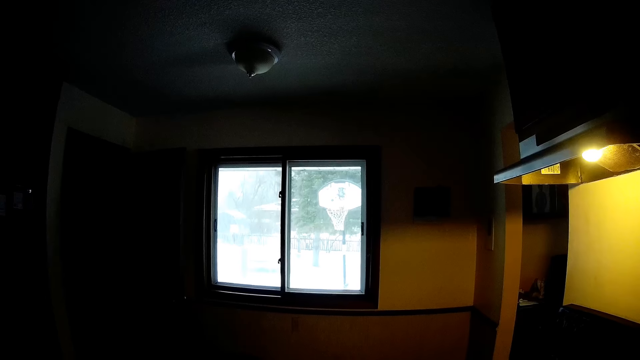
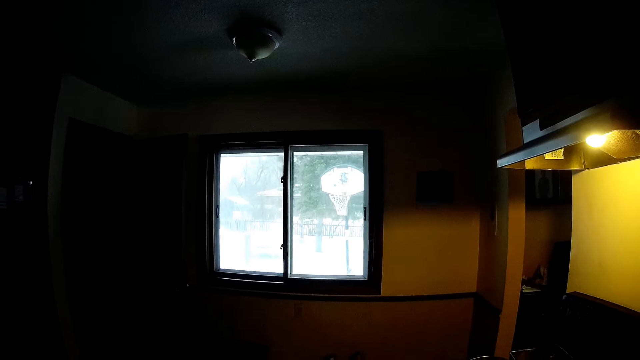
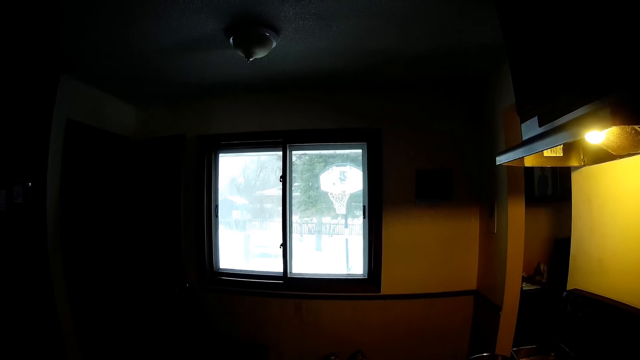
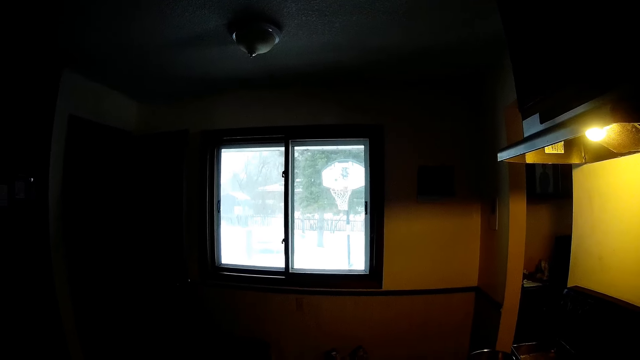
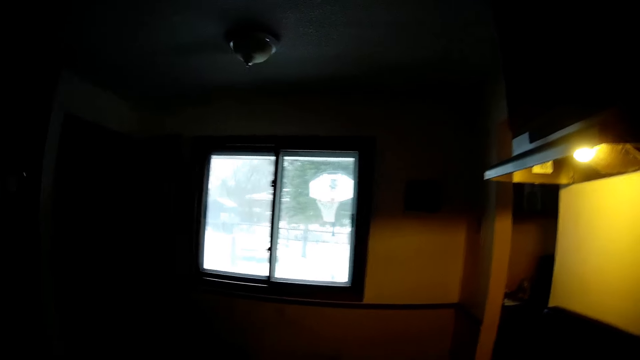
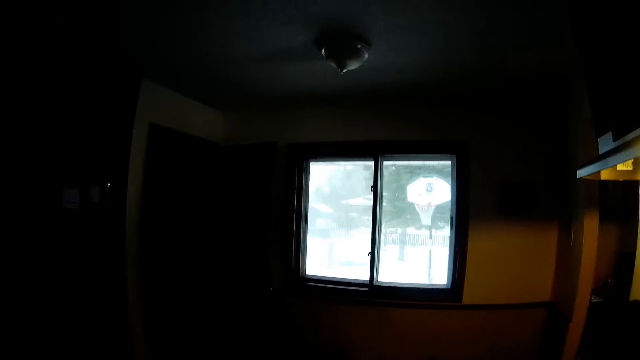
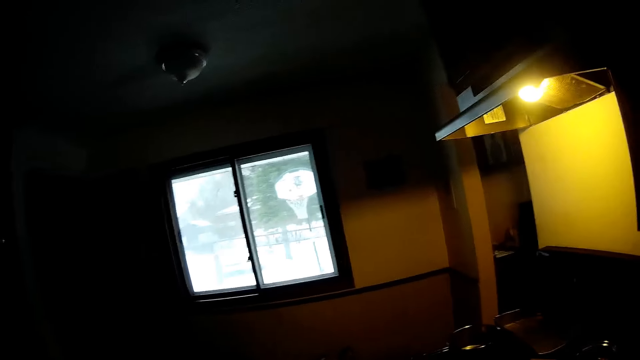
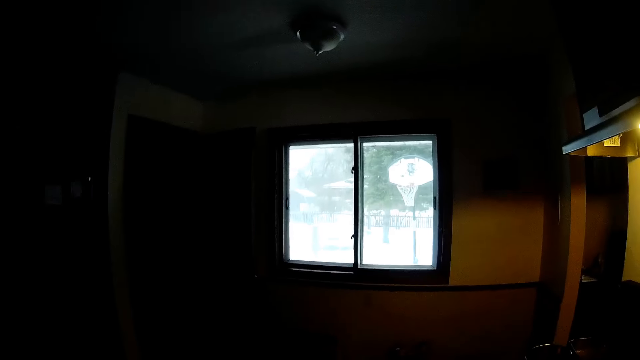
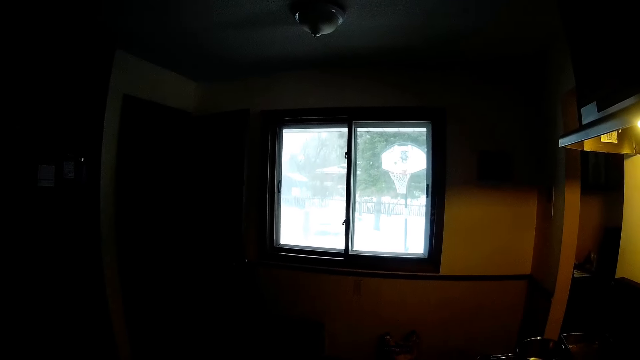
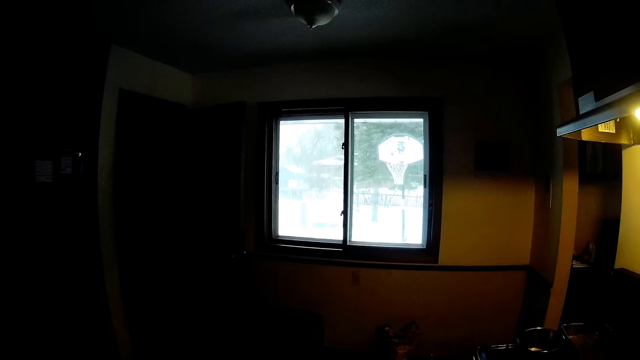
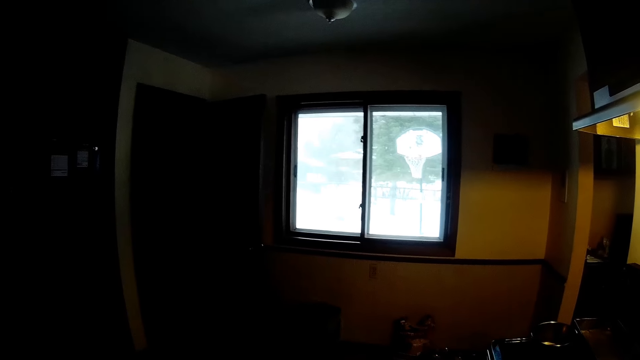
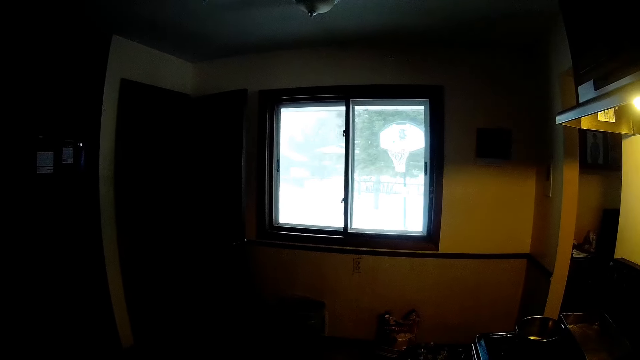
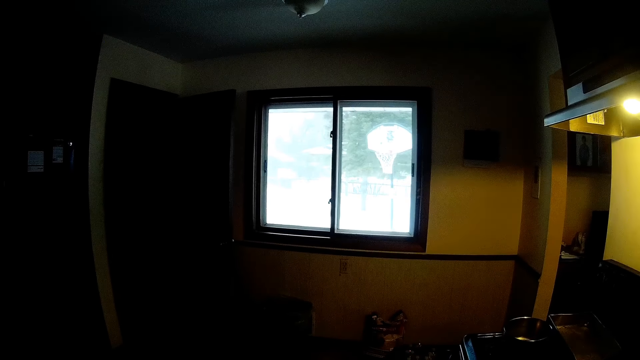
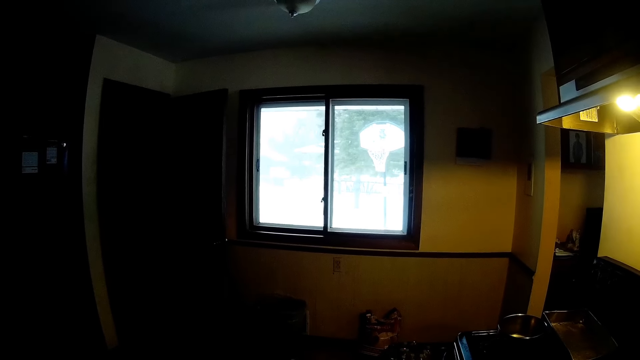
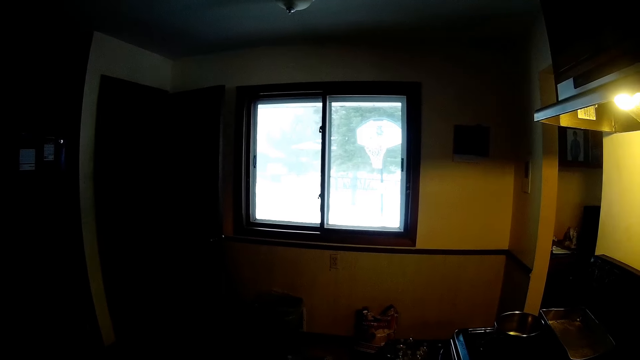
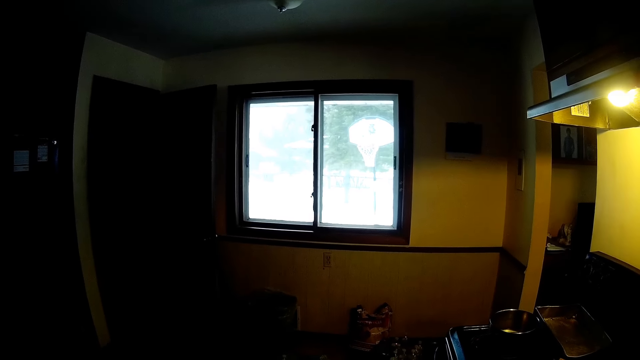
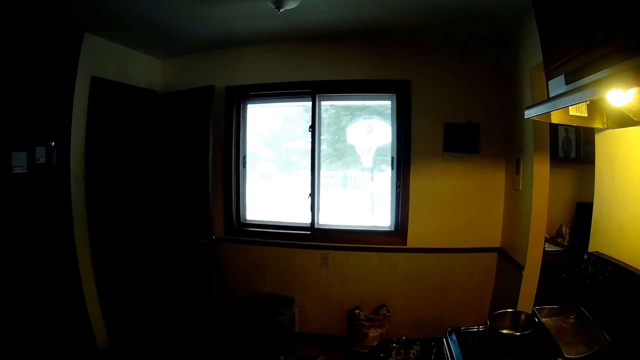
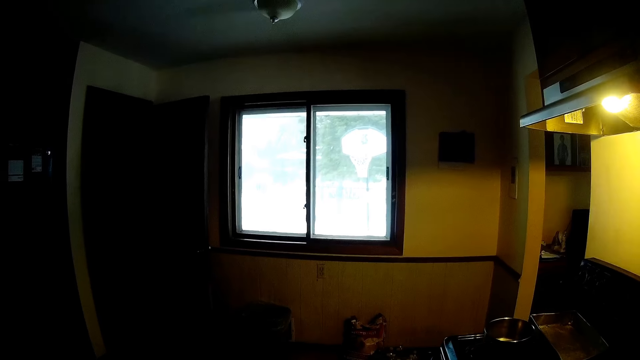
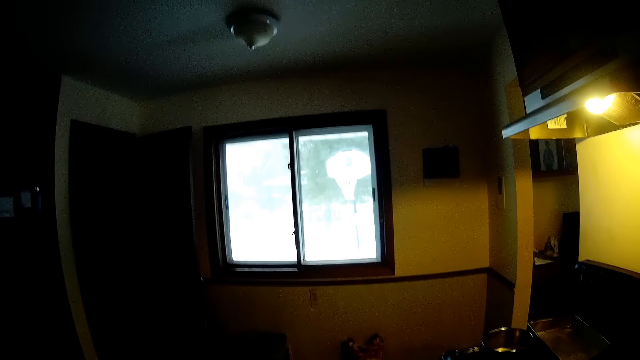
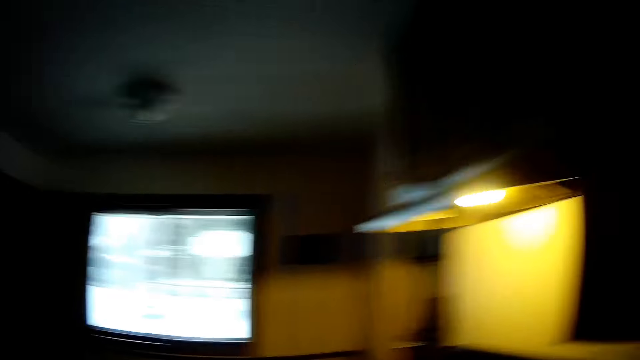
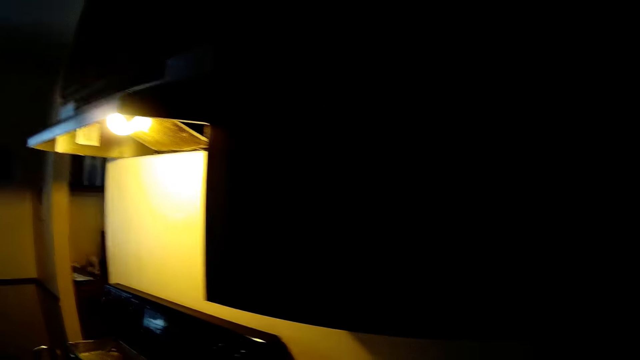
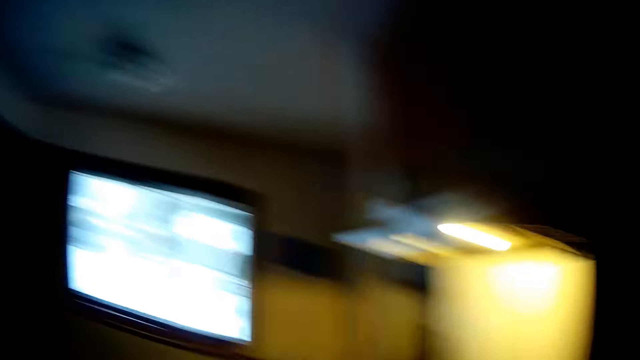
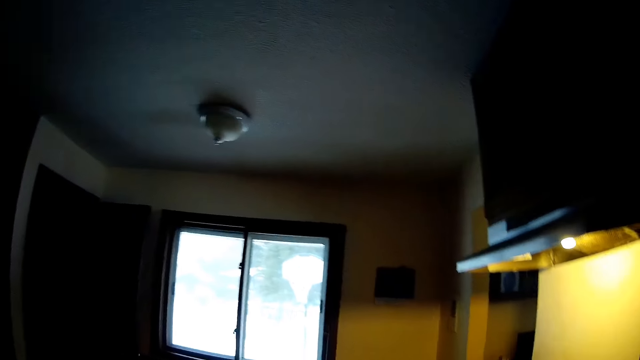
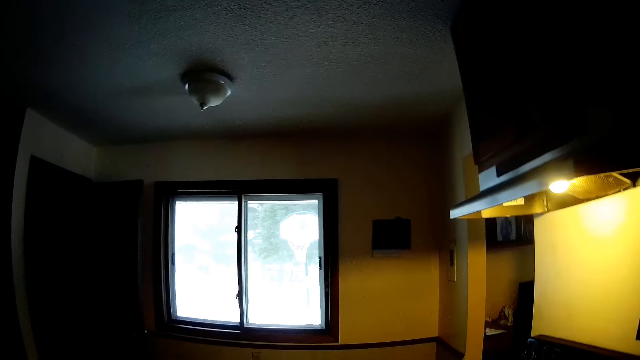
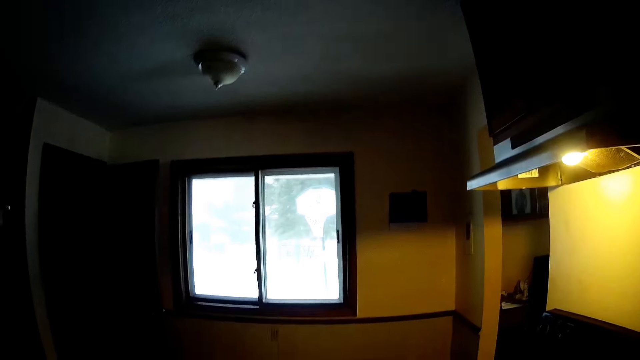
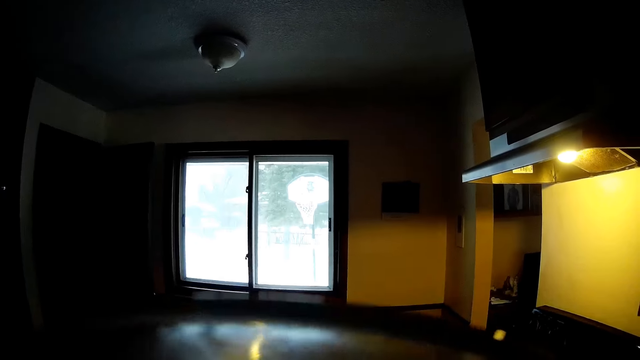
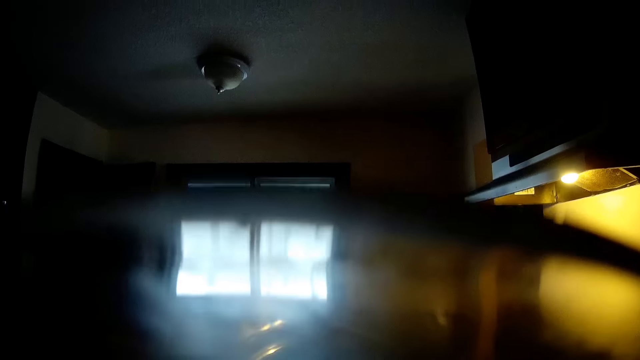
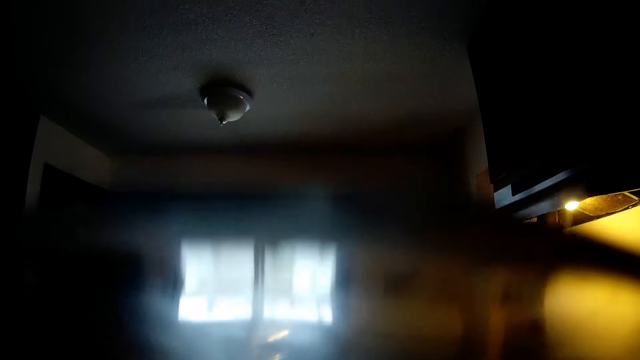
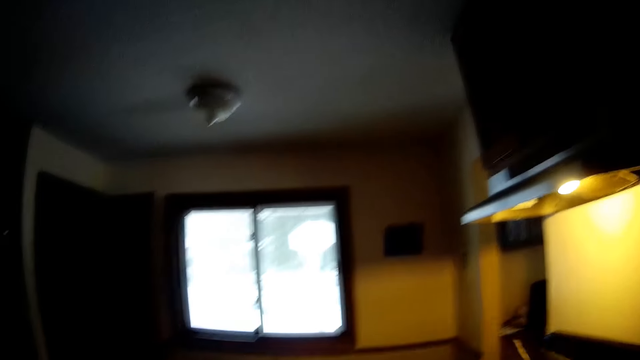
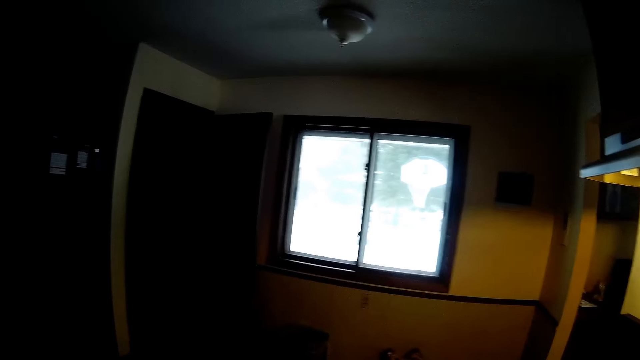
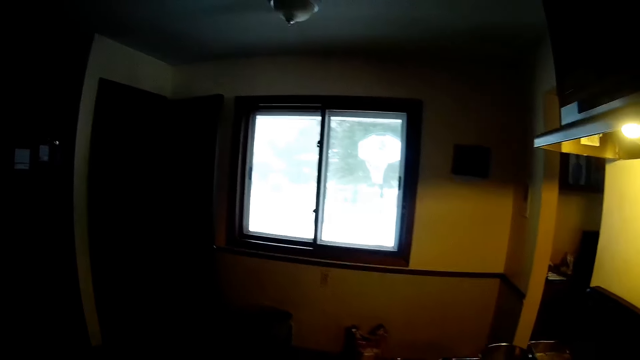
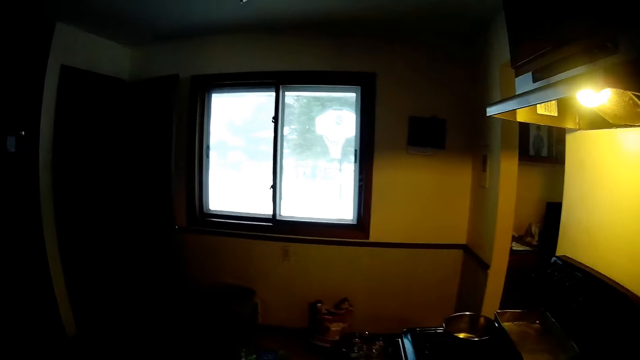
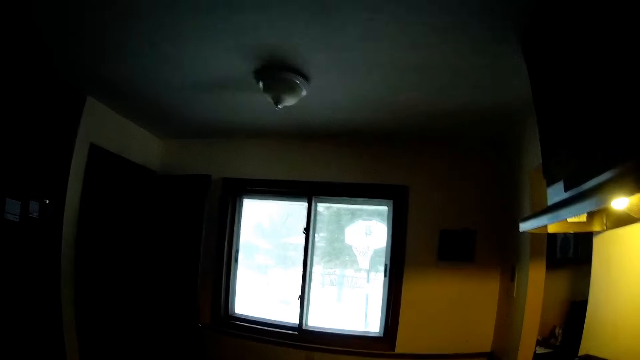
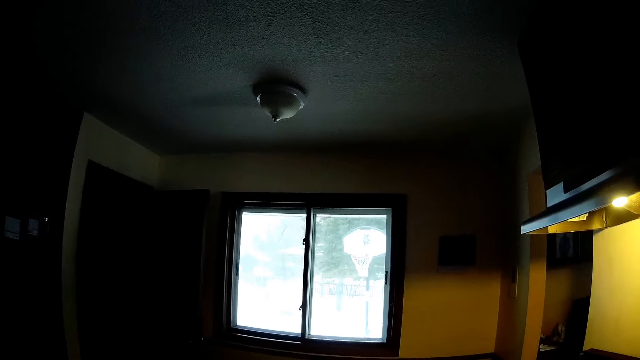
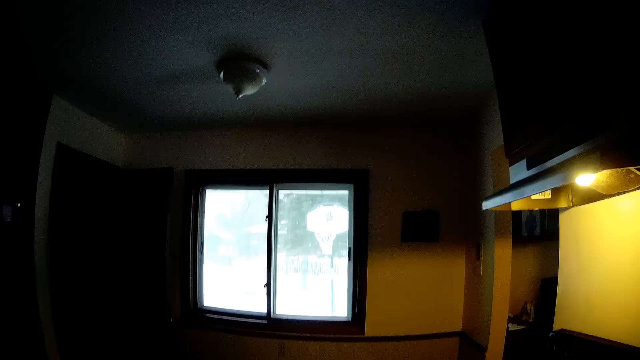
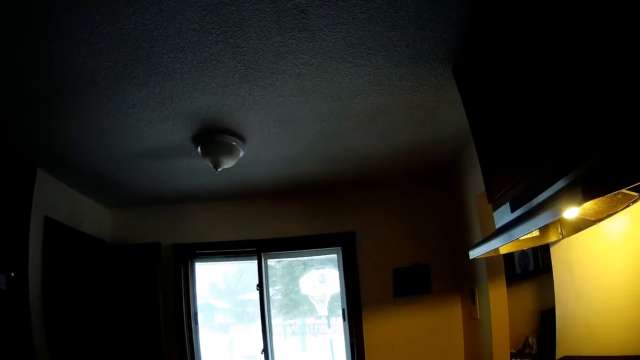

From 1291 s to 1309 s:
The camera wearer walks in the kitchen. She drinks from a cup of water in her left hand. She opens a glass.

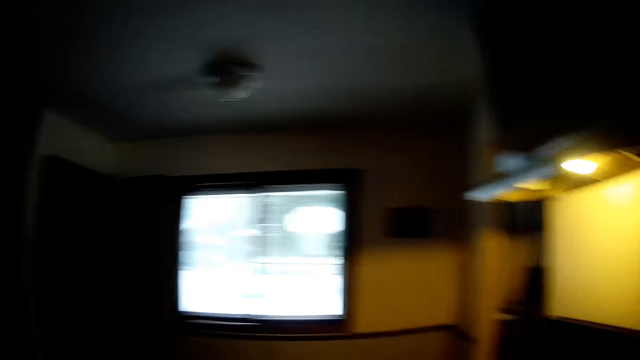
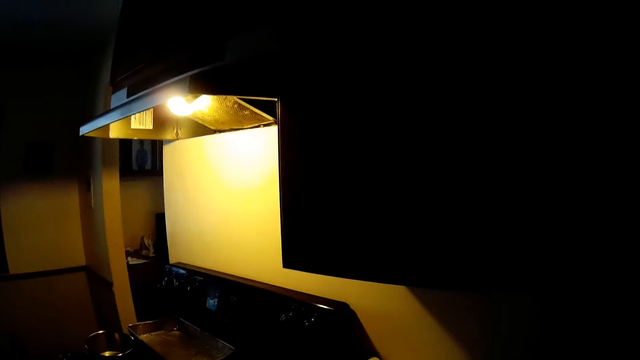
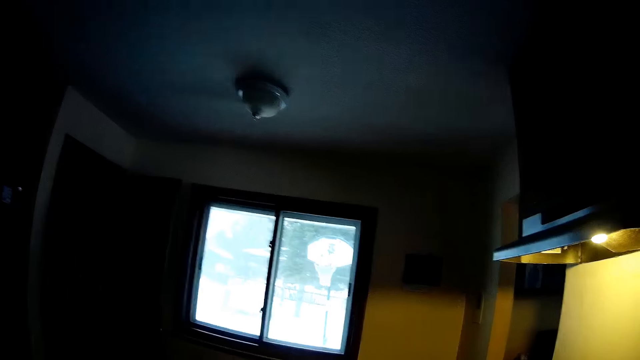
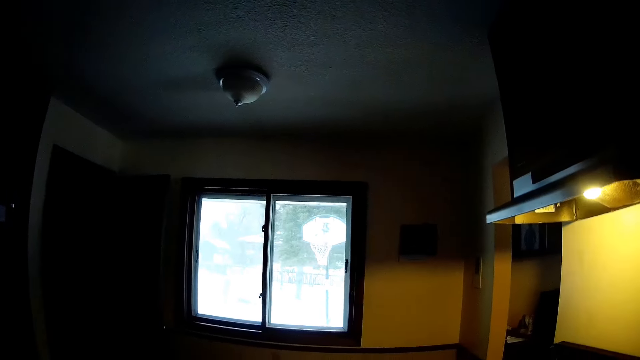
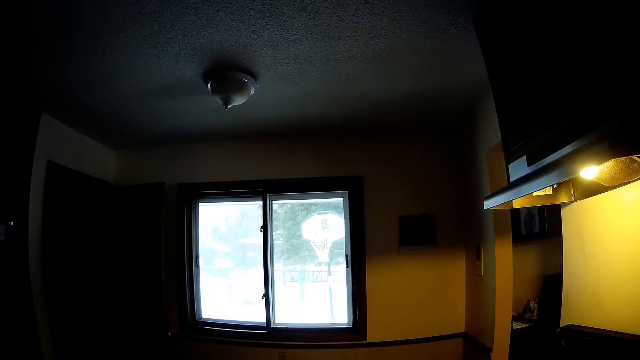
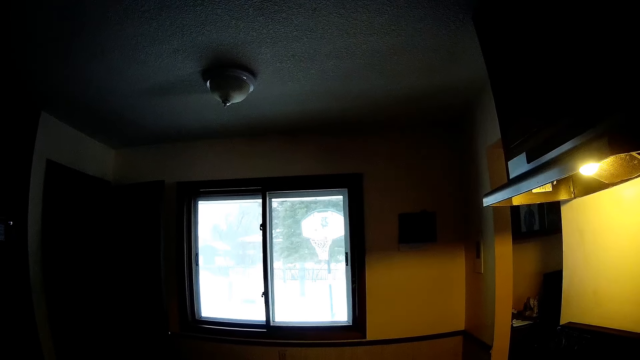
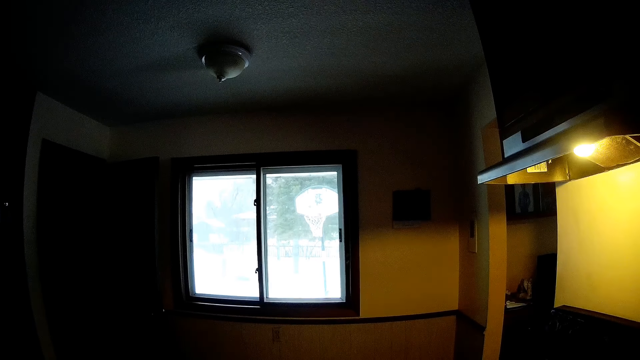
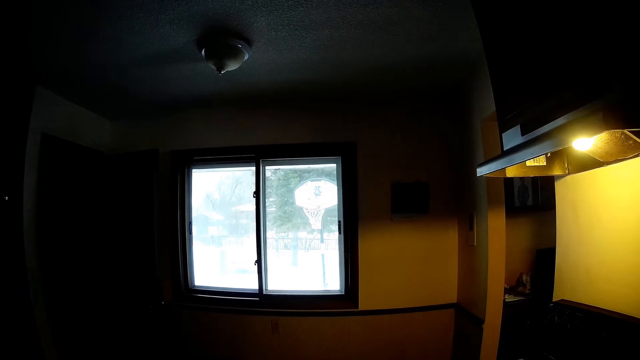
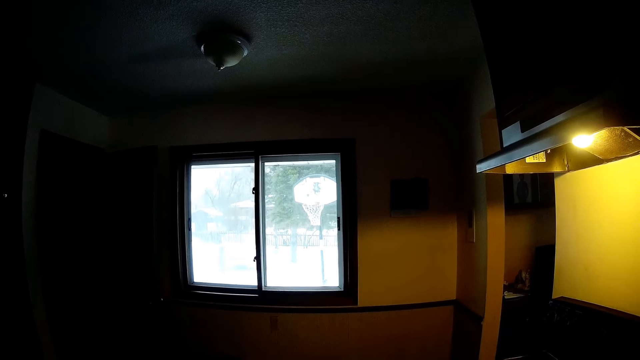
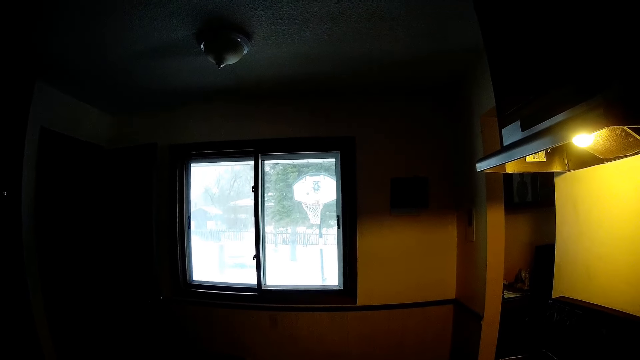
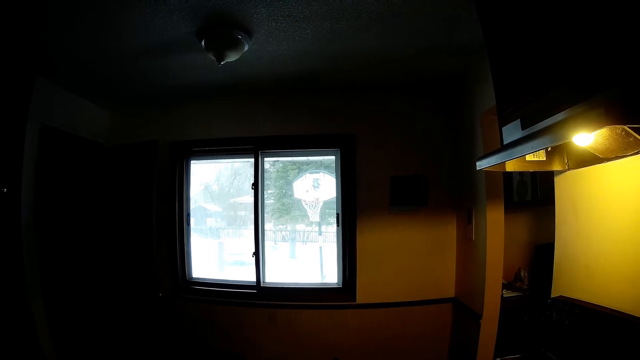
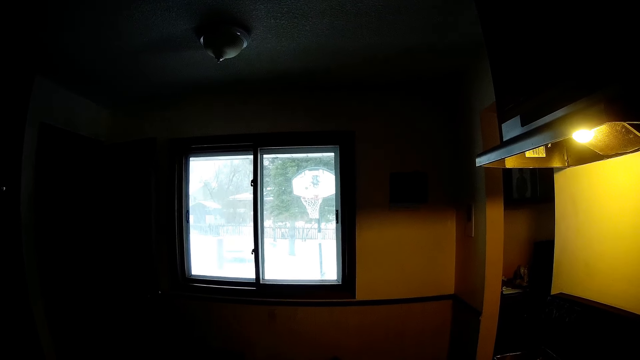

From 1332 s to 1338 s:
The camera wearer walks in the kitchen.
